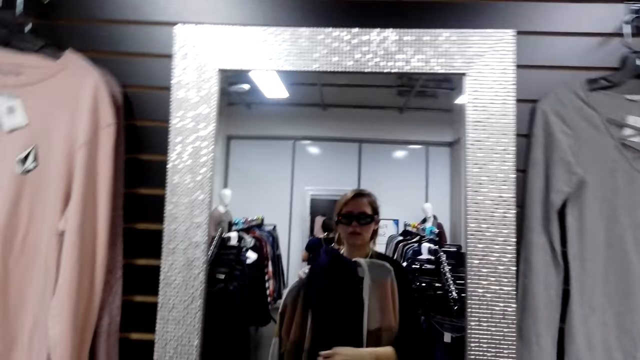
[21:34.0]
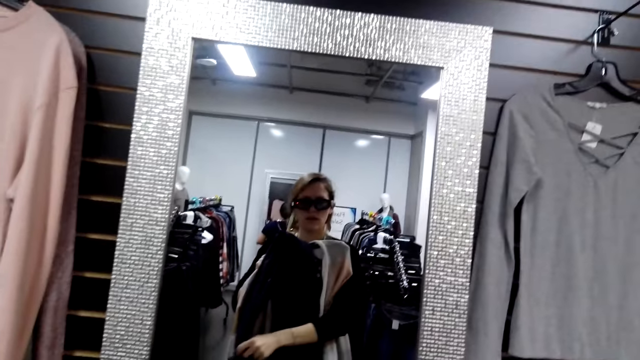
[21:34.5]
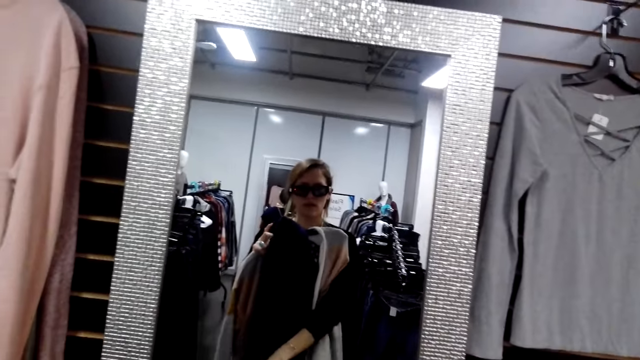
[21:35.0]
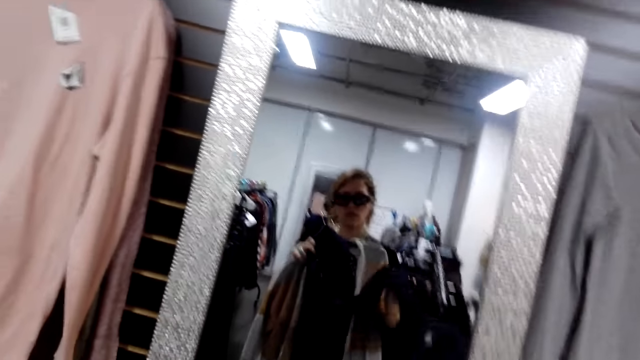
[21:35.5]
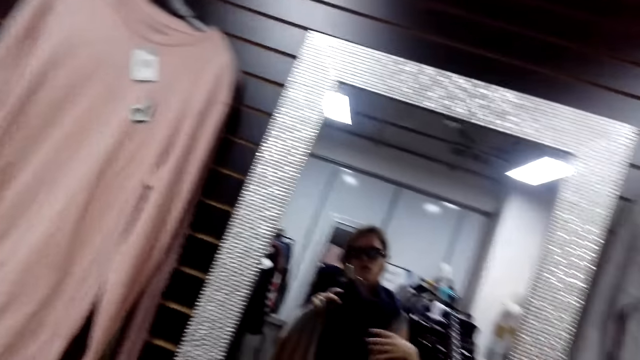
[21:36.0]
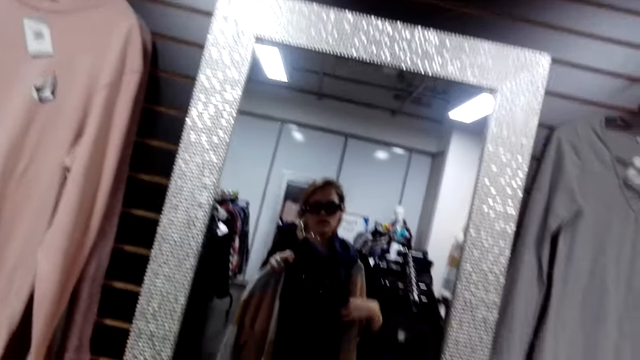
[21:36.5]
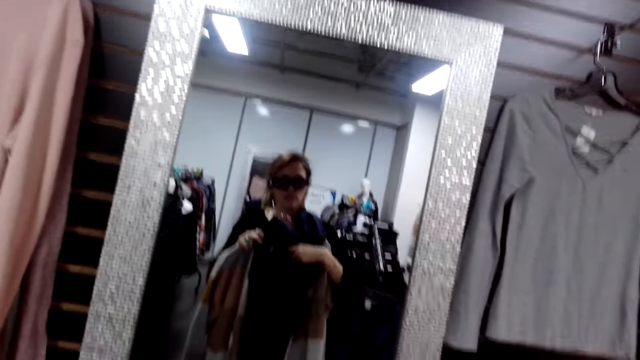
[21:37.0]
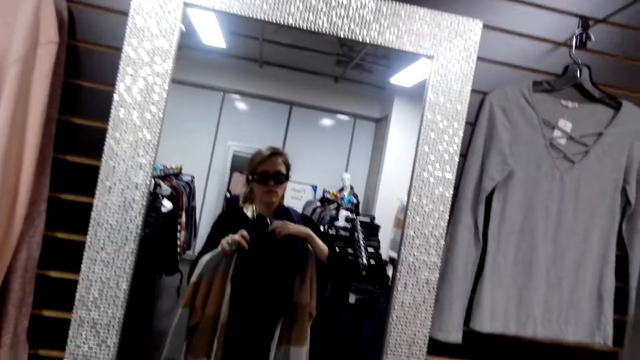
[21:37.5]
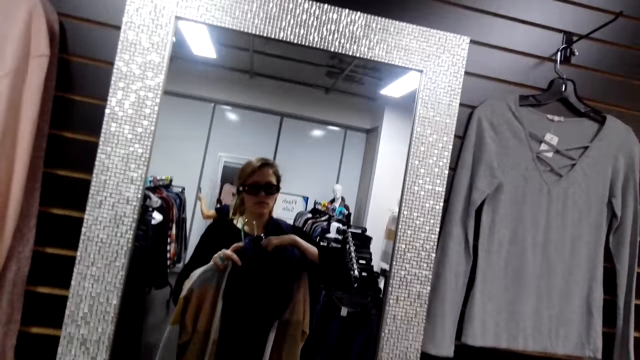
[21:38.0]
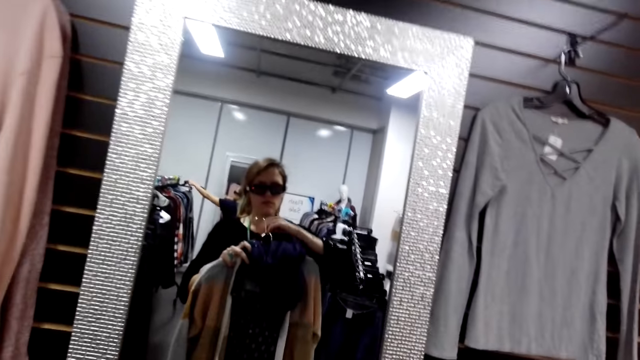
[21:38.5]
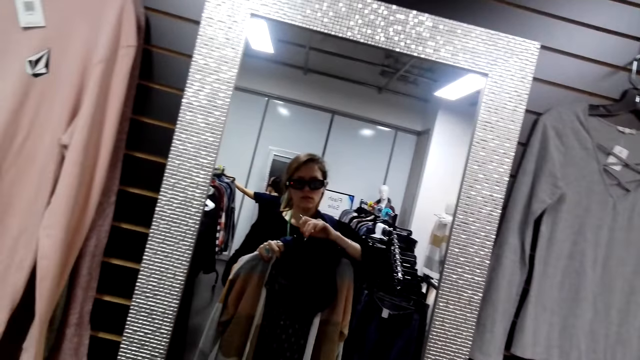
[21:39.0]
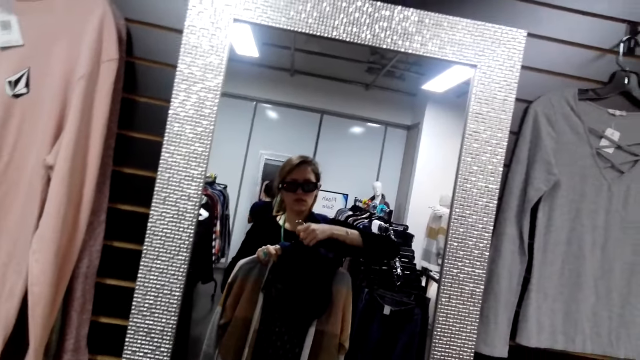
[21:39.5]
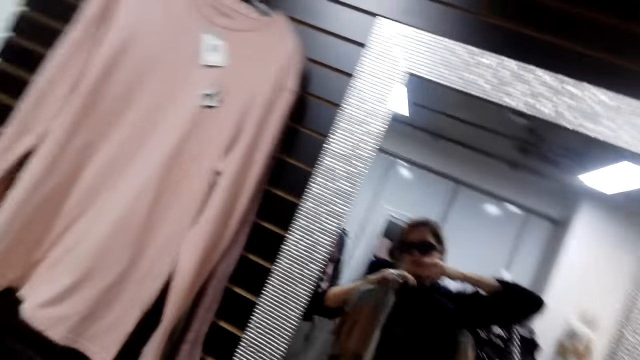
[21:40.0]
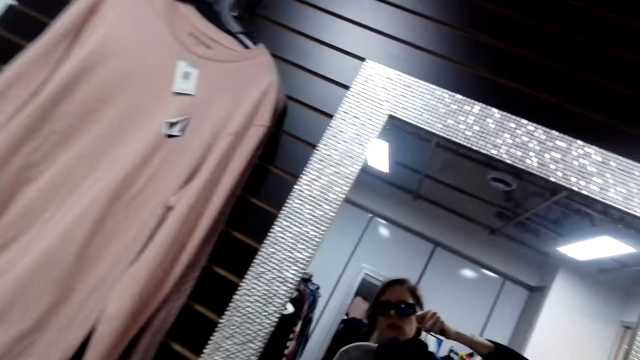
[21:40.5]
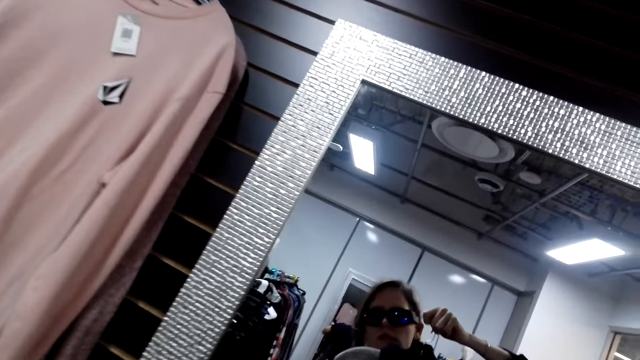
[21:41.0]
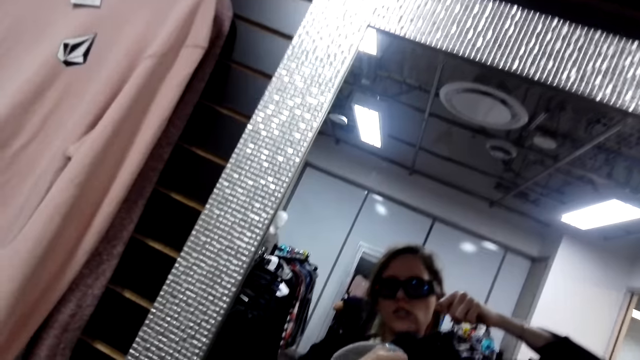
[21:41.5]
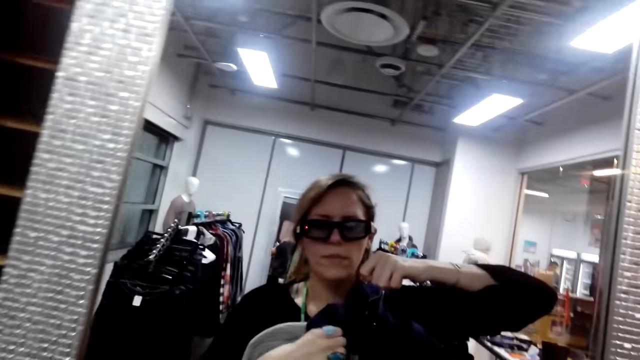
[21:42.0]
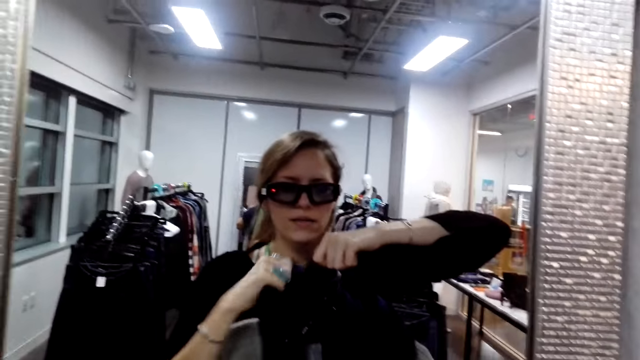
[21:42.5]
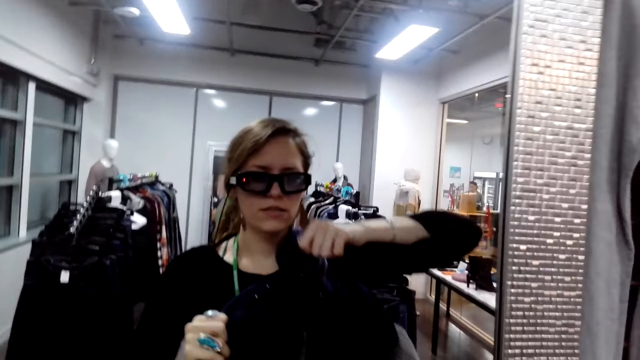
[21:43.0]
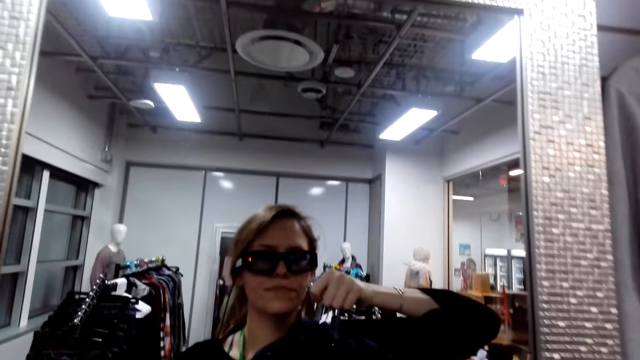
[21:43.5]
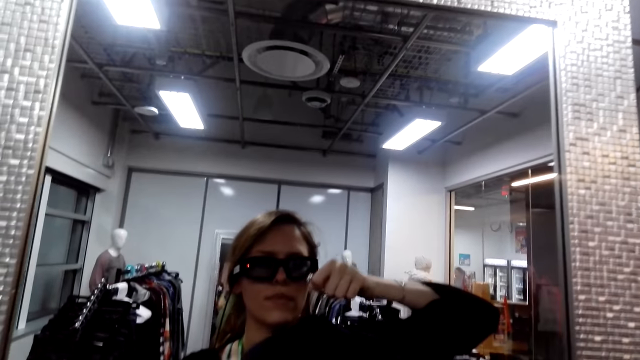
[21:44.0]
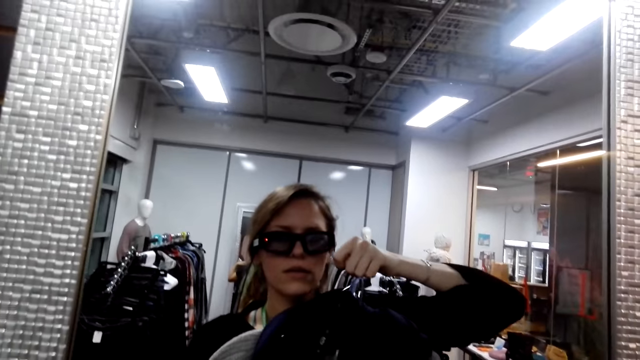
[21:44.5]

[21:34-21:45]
The camera wearer turns to the side. They hold clothes on a mirror.

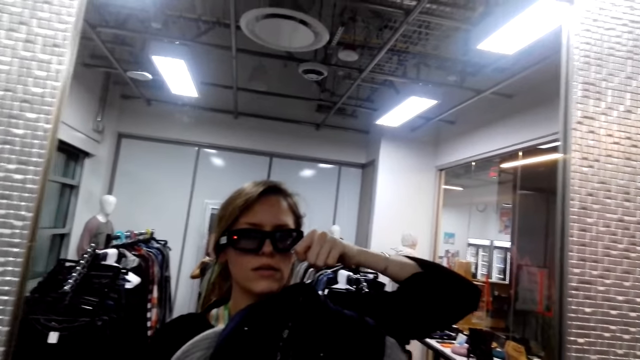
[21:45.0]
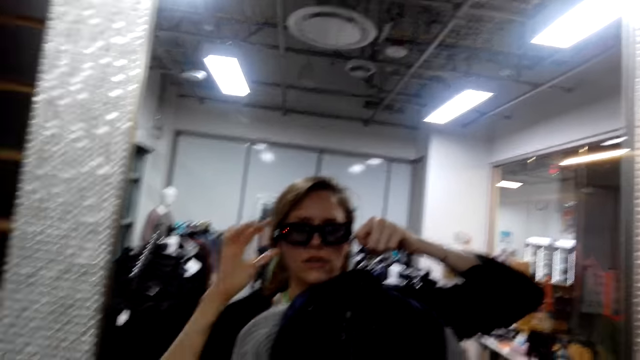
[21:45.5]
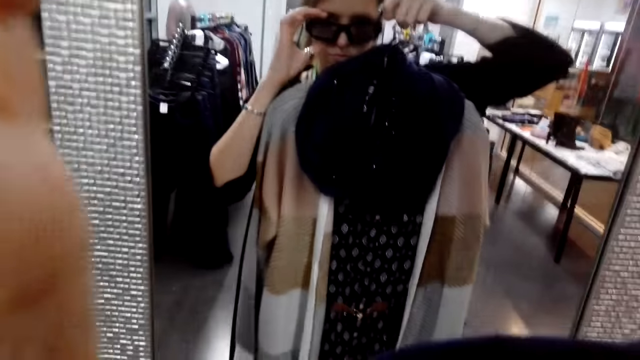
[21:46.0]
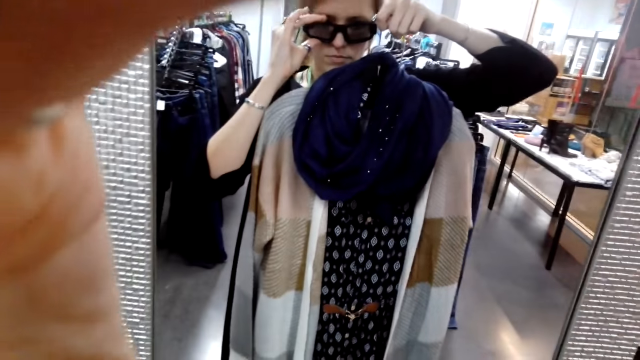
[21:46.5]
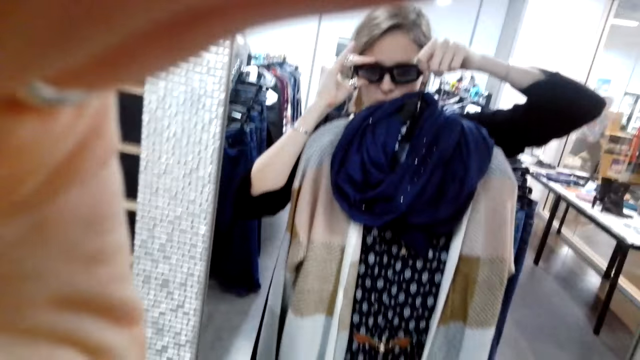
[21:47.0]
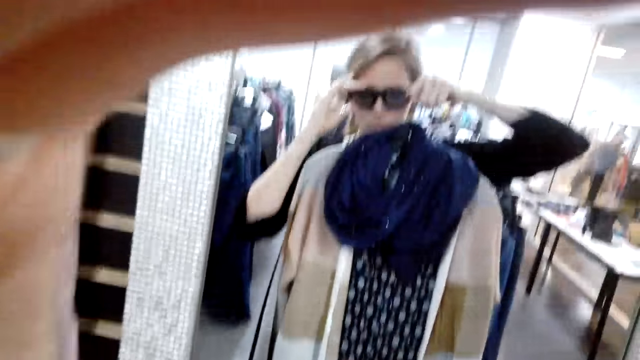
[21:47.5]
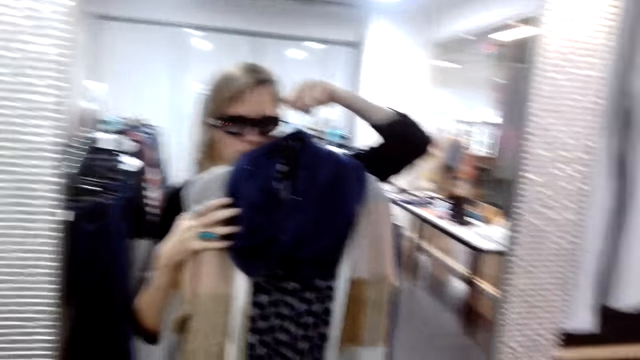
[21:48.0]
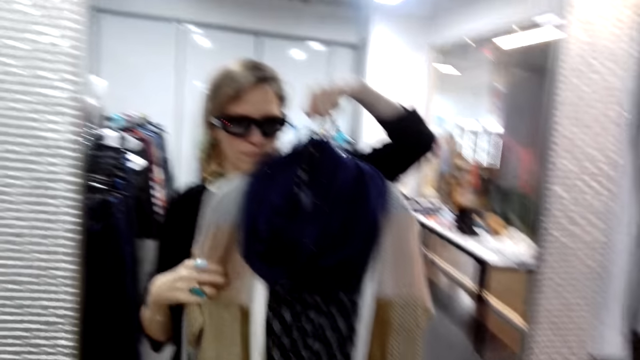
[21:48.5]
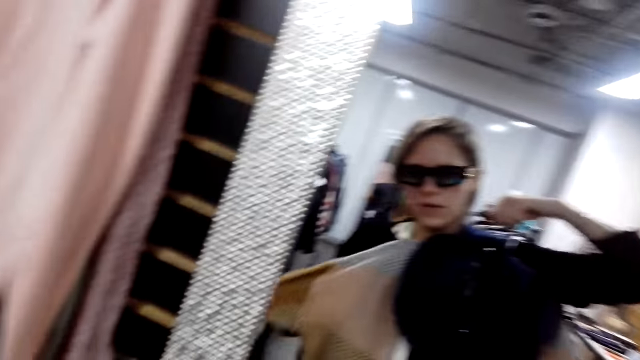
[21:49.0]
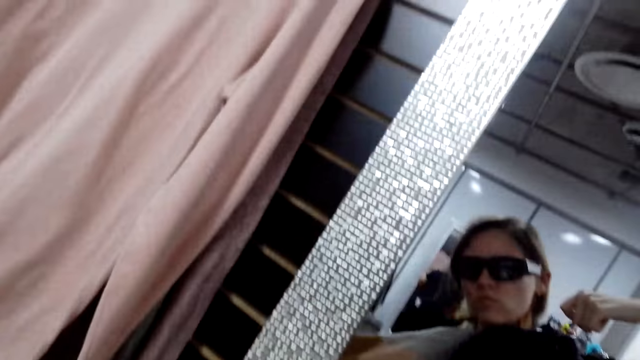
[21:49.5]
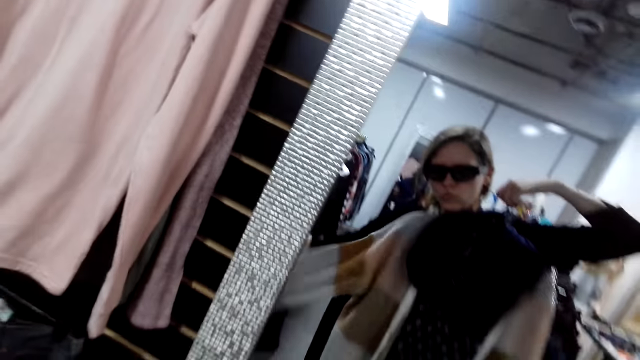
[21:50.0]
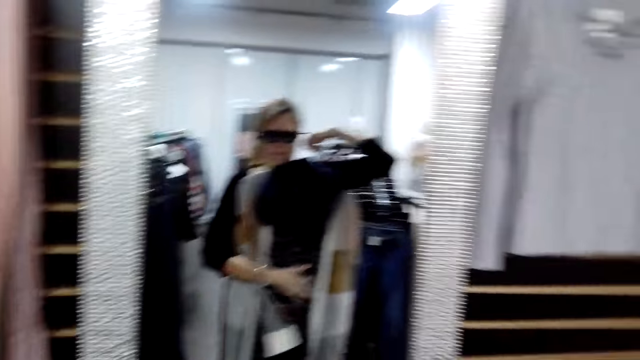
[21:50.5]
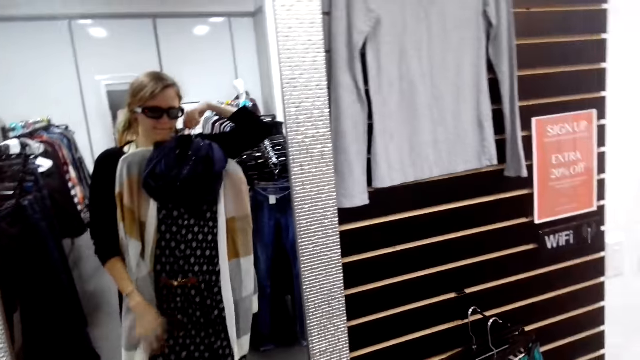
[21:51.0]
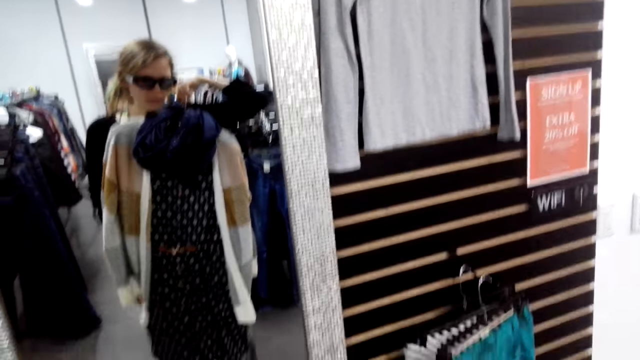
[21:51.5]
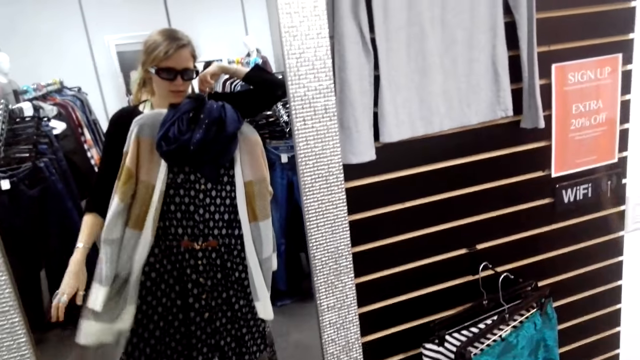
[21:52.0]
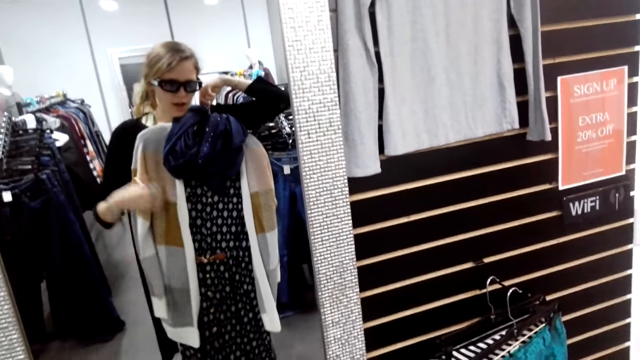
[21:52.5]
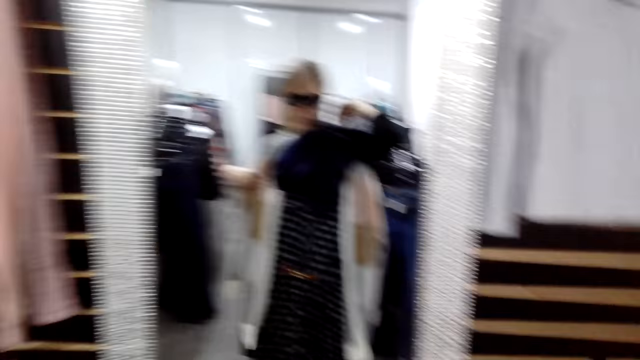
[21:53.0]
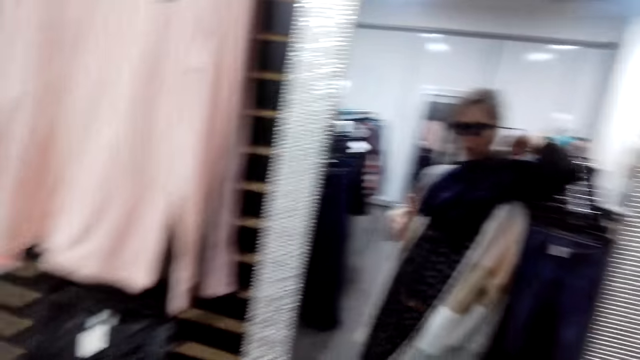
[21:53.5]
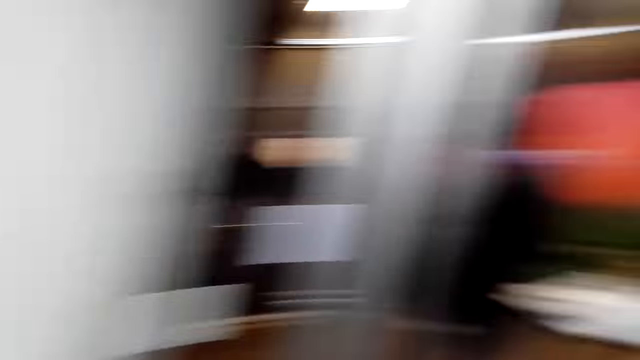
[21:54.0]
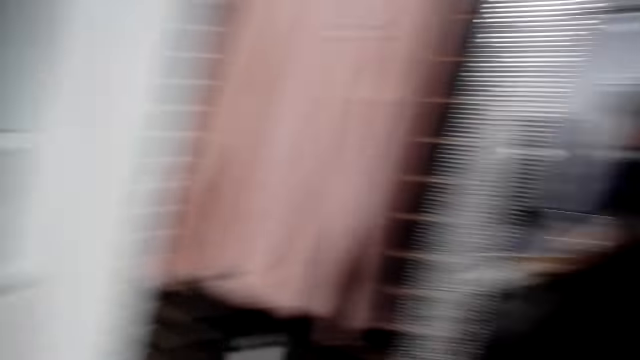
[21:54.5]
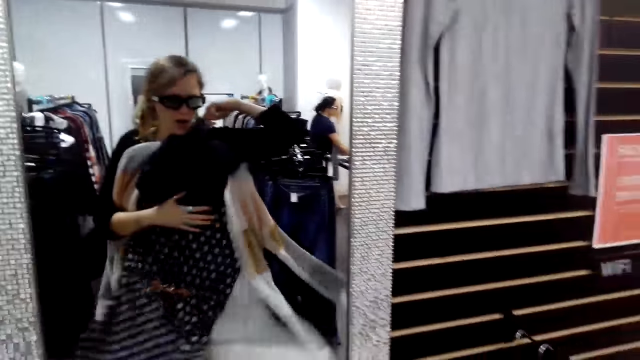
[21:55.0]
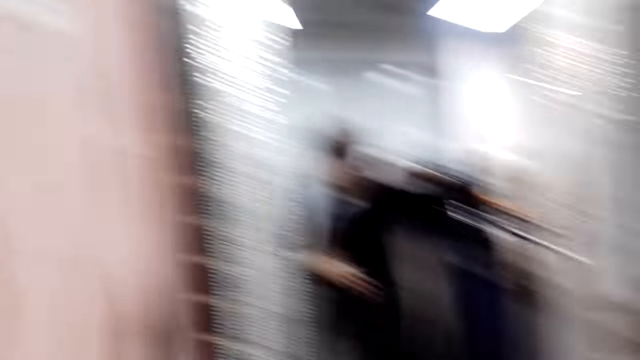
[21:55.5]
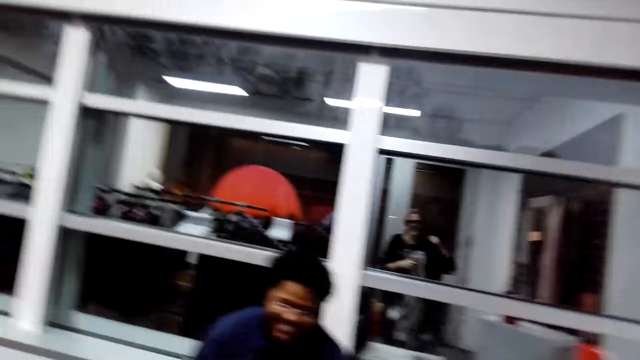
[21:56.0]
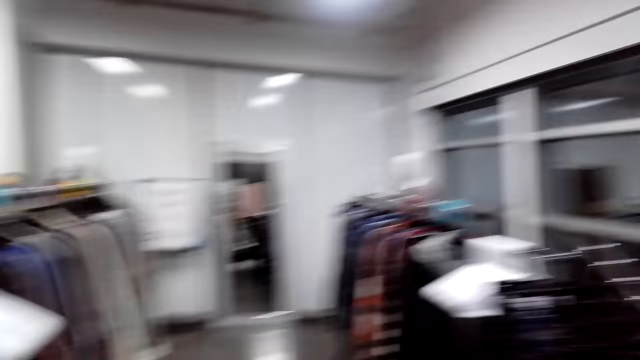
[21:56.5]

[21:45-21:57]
The camera wearer turns to the side. They hold cloths on a mirror. They turn to the side. They hold the cloths on the mirror. They touch a camera. They put a shawl around the dress in hand. They turn to the side.
